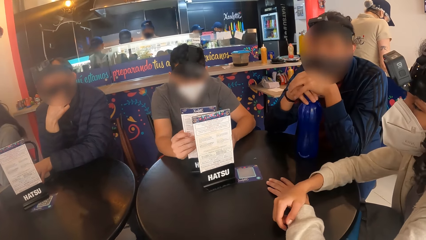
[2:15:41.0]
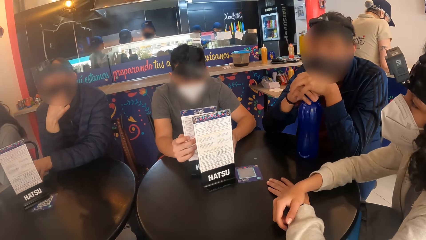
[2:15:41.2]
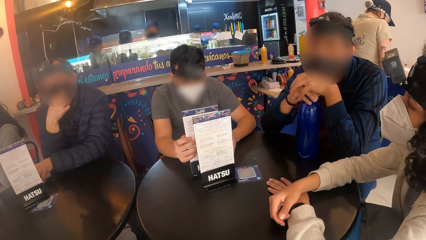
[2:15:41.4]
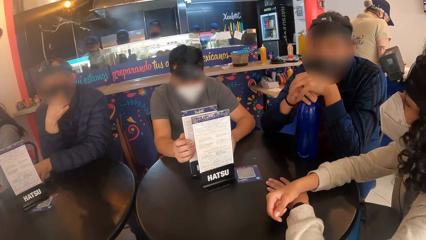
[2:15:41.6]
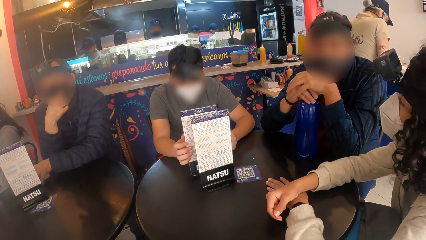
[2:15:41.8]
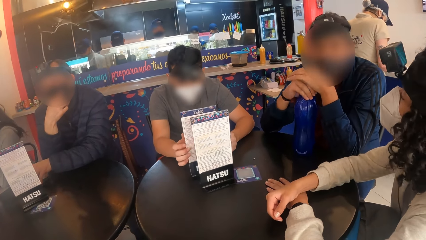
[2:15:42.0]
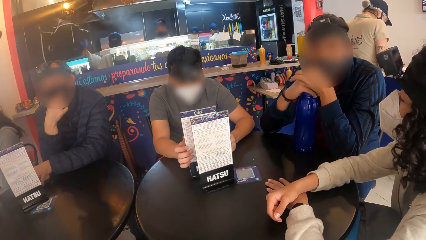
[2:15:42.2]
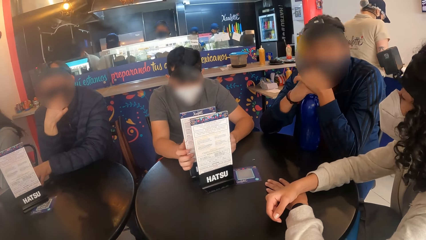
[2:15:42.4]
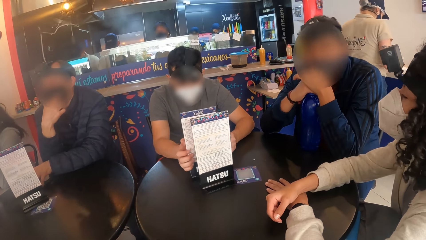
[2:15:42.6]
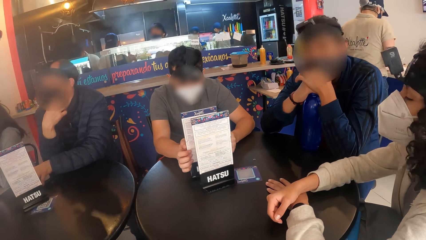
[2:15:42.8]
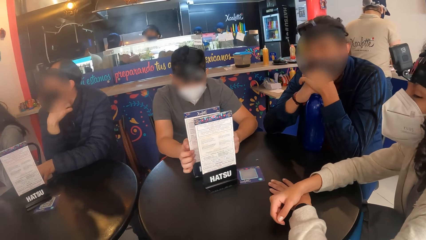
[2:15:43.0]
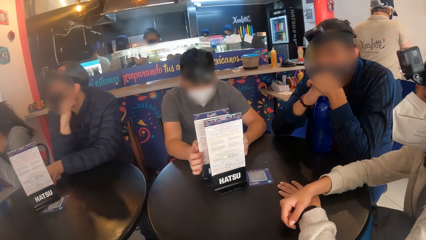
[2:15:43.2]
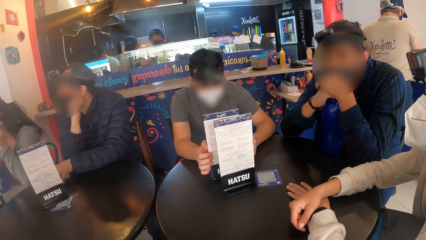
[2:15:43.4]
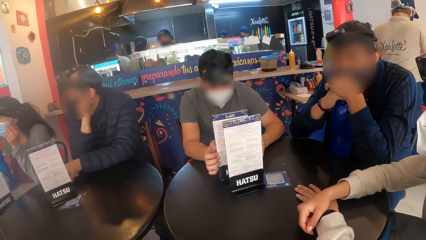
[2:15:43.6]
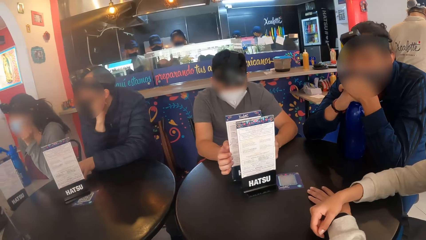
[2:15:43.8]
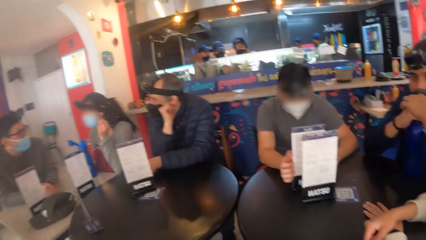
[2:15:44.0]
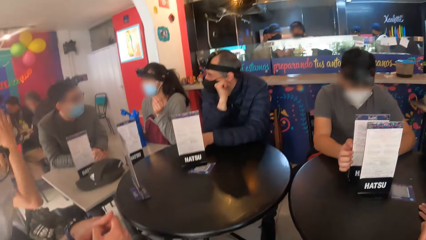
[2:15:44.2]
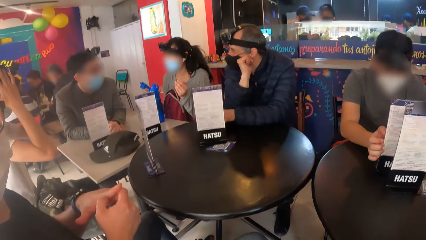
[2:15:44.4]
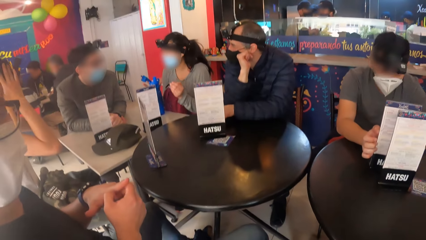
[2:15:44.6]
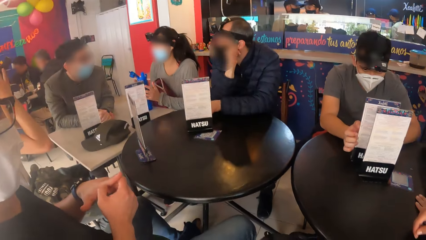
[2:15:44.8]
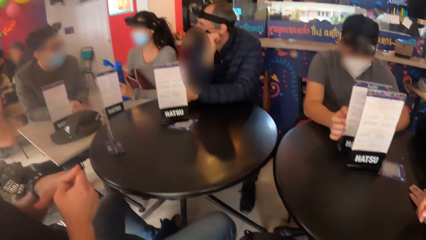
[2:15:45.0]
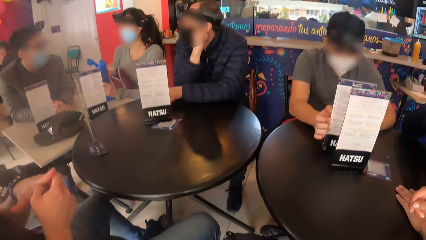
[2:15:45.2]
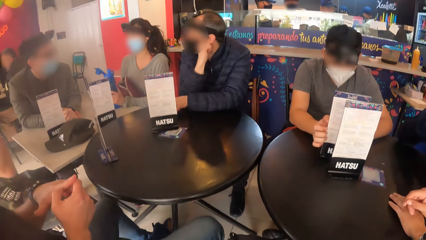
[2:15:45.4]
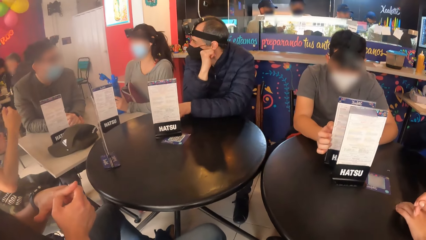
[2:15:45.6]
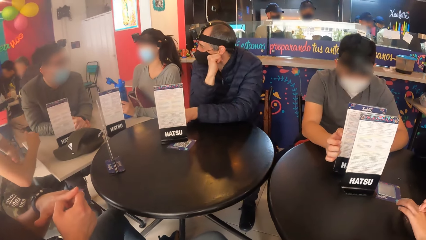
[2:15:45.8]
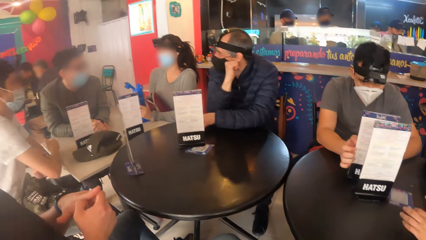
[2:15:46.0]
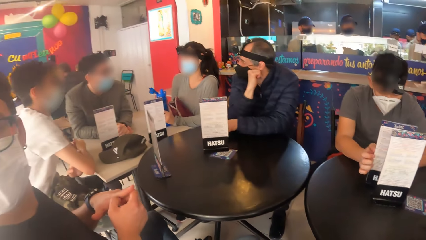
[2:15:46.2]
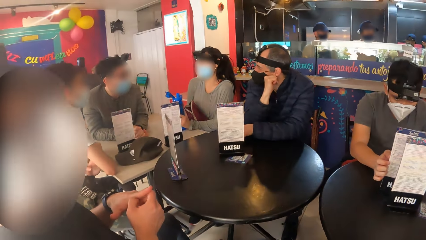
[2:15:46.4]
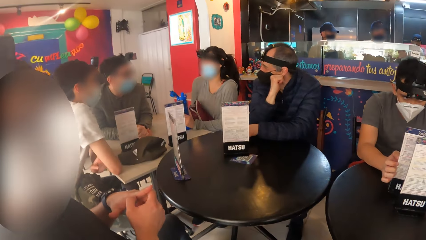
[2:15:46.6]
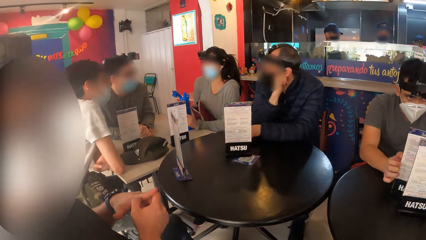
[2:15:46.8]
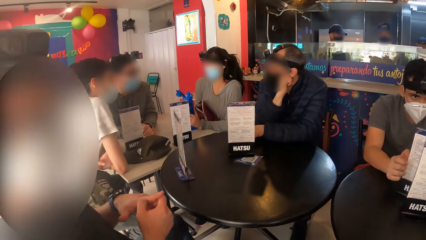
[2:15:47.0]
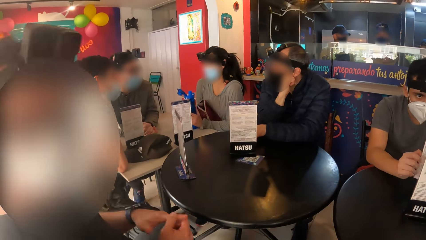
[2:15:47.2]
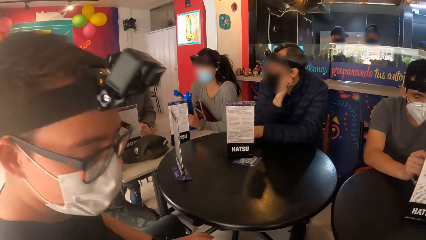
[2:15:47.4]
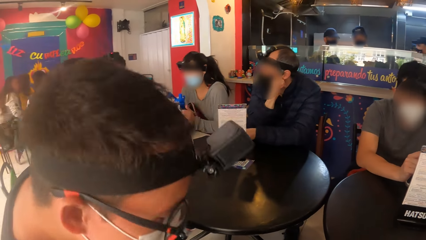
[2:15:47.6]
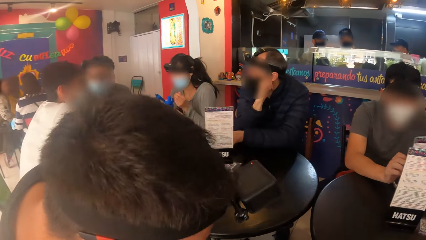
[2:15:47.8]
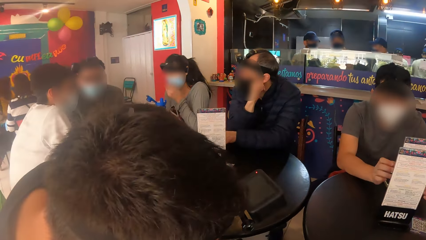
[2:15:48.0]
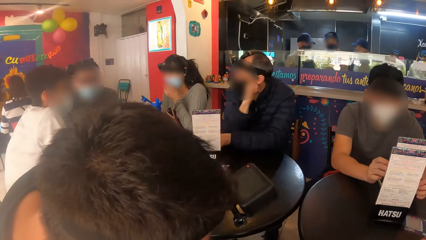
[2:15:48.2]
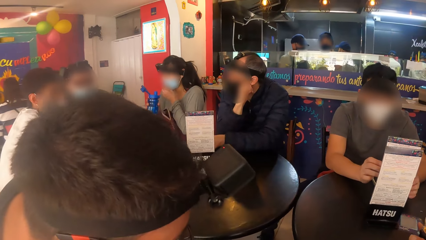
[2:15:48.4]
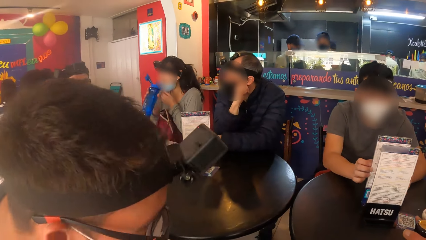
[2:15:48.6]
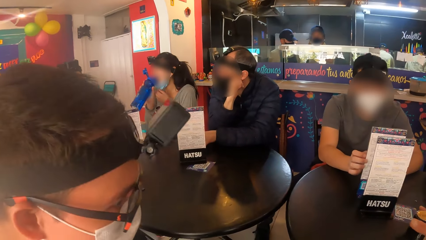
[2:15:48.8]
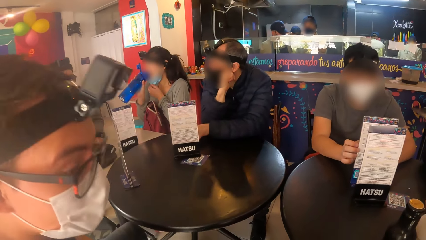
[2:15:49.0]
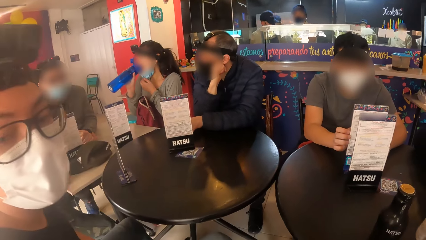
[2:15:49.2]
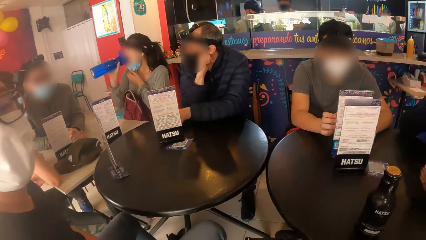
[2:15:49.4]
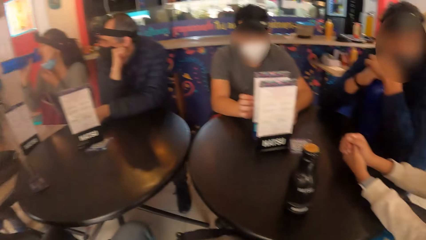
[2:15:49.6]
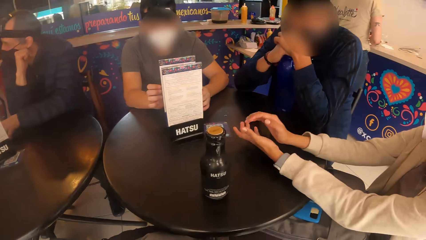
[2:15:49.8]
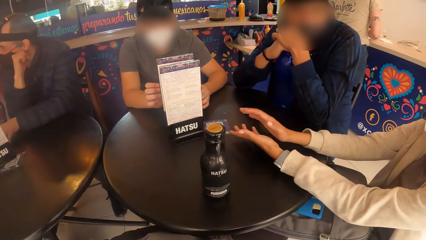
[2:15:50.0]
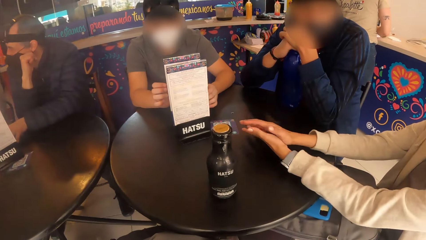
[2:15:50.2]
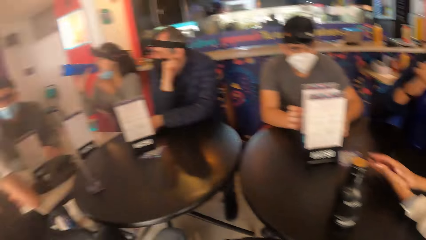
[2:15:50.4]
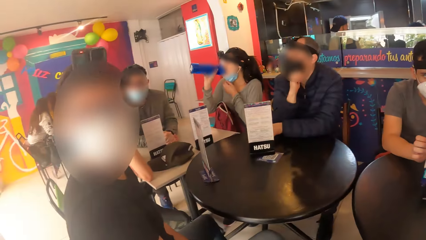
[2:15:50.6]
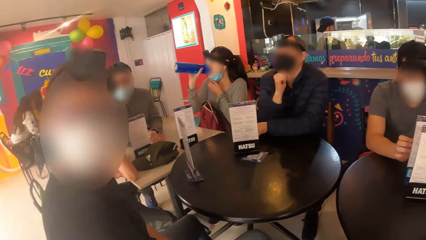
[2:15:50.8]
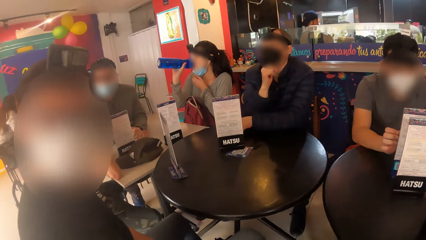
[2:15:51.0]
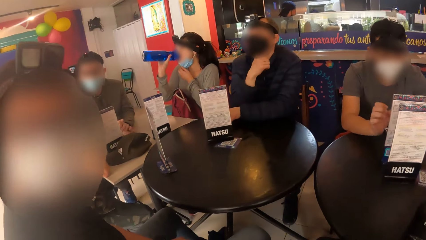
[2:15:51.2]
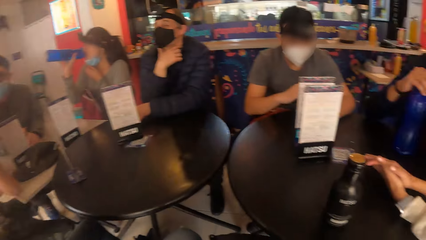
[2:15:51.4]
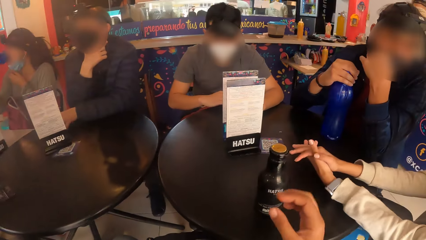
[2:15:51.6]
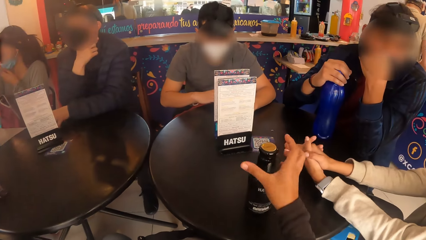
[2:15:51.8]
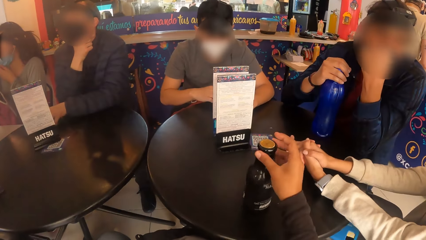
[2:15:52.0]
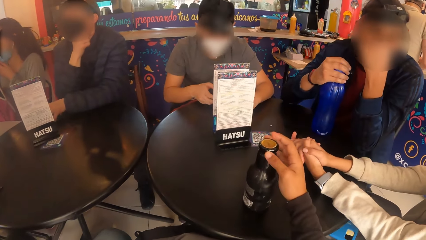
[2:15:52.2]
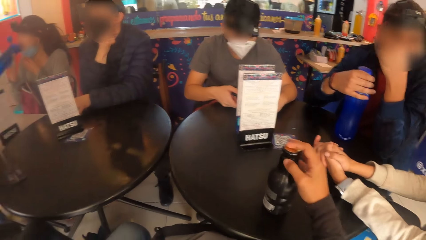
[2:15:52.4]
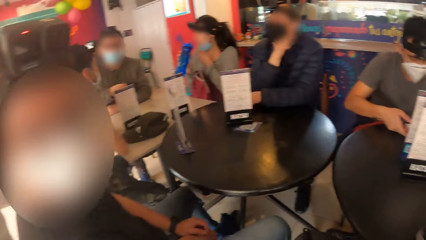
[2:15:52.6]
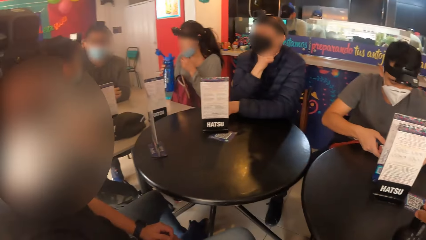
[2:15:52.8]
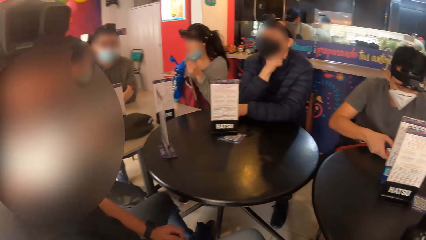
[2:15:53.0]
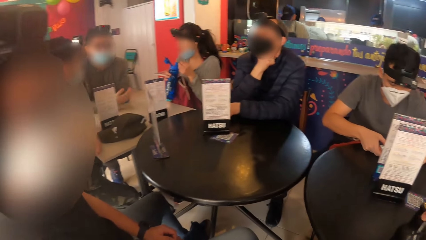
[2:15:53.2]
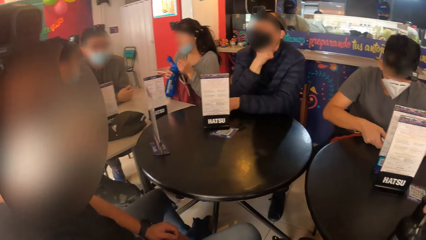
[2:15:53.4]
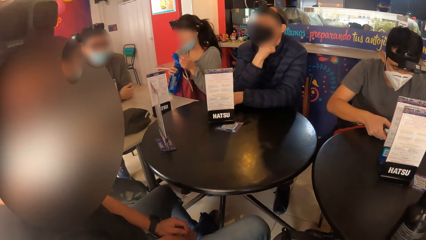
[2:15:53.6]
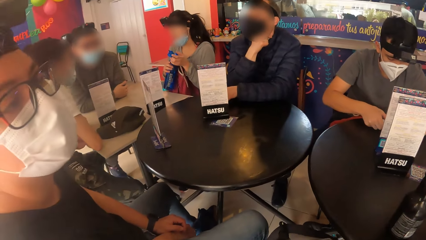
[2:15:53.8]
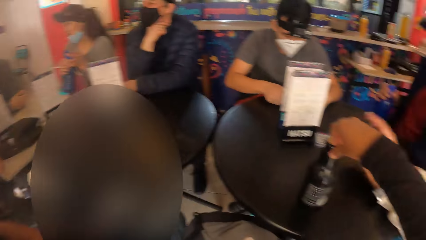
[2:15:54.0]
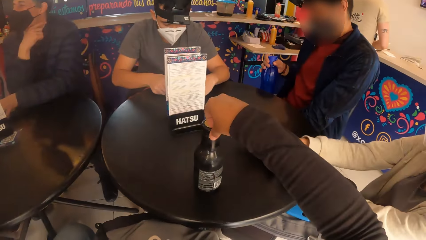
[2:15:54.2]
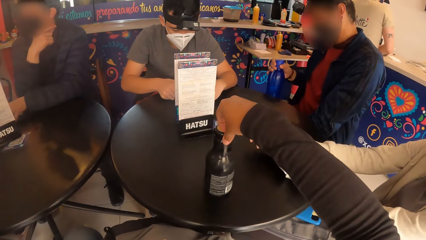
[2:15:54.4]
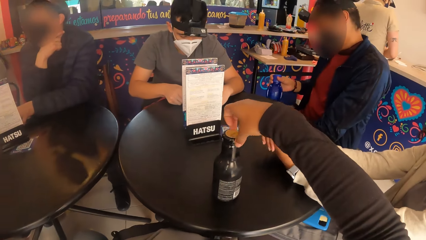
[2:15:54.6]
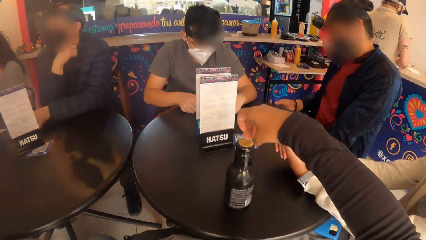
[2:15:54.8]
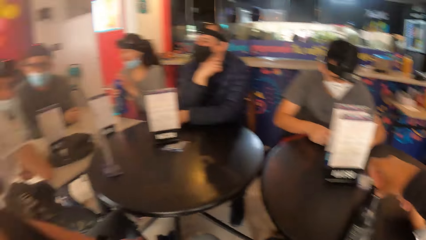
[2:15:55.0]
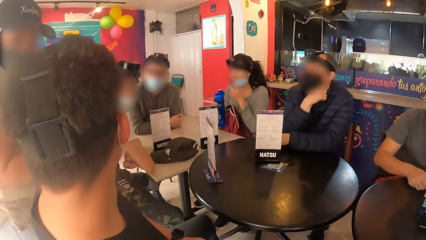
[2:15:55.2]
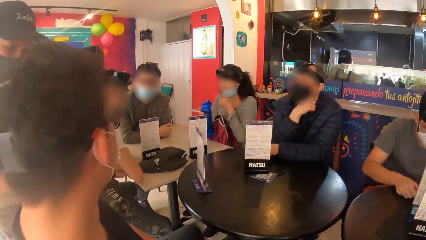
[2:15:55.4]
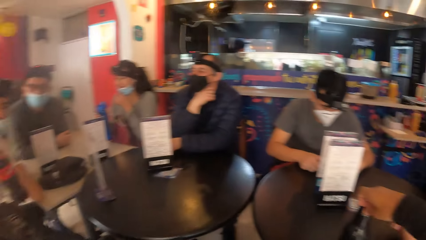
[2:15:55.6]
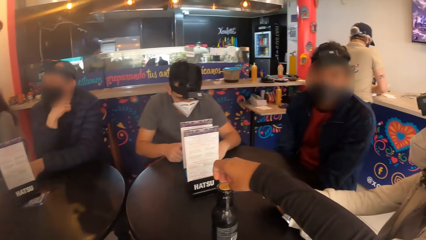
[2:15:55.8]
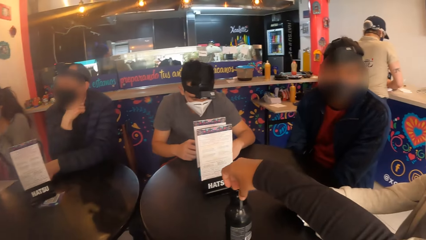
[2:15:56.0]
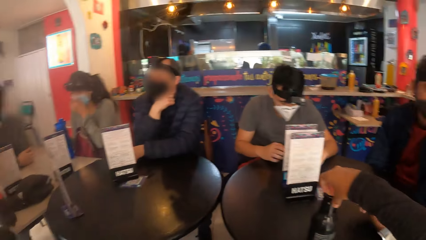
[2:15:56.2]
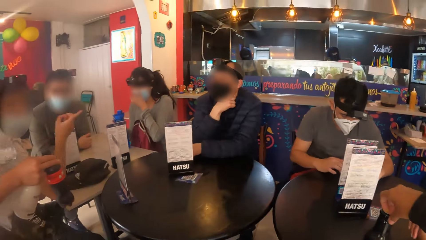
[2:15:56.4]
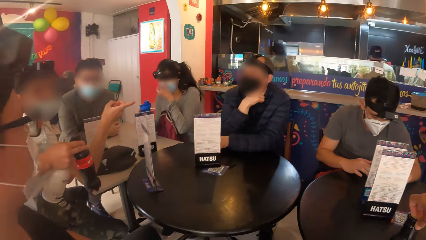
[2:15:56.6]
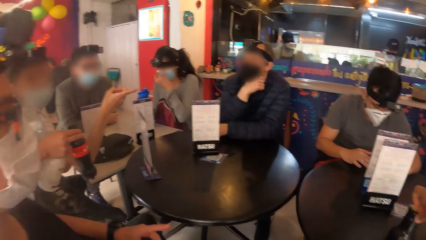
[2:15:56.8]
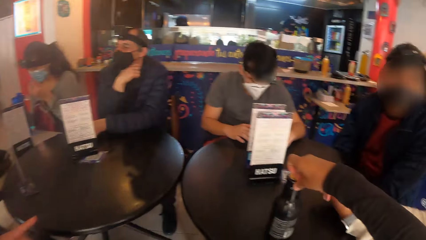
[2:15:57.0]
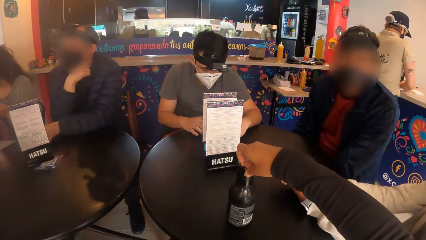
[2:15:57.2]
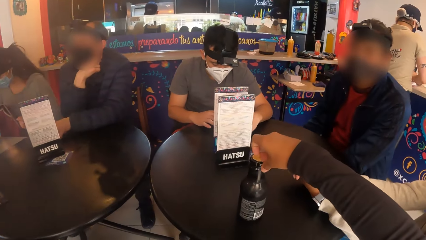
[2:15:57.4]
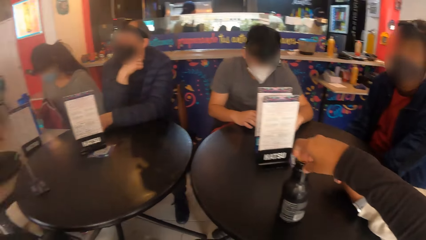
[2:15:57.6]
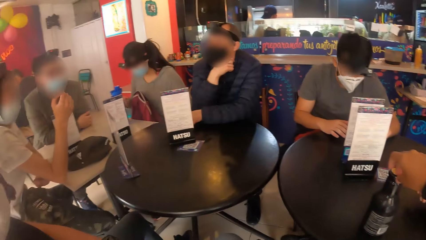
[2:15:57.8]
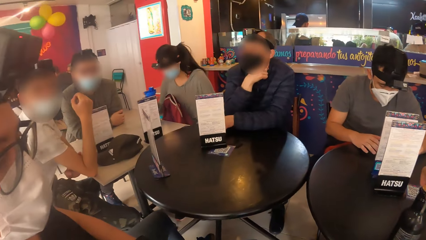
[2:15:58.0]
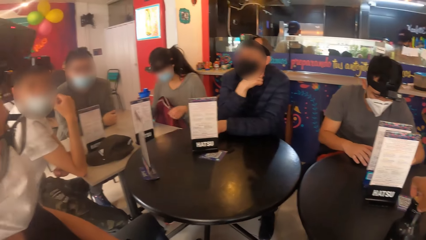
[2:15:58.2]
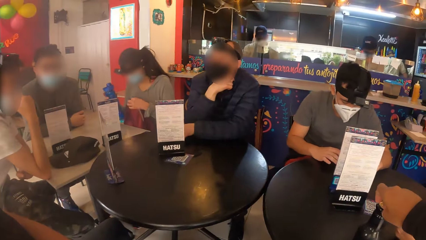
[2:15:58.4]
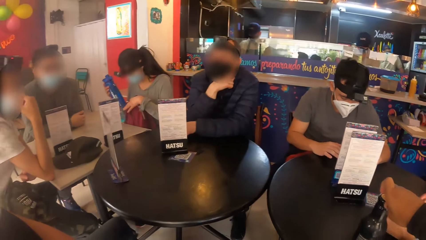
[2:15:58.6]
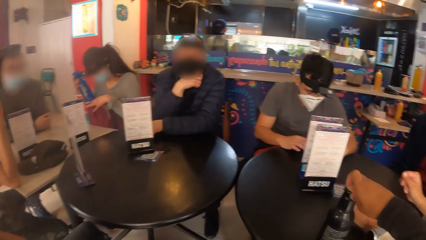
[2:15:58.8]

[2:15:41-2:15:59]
A man holds the menu on the table with his hands. A person holds both hands together. The person looks down. The person looks at the camera wearer. The camera wearer looks at the table. He looks at the person. Another man holds the bottle on the table with his right hand. The first man operates a phone on the table with his hands. The camera wearer turns a bottle of drink on the table with his right hand. He holds the bottle with his right hand. He looks at the person. He touches the lid of the bottle of drink with a finger of his right hand. The other man holds the bottle with his right hand. The camera wearer looks at the person. He looks at the bottle. He looks at the person. He looks at the bottle. He looks at the person.
